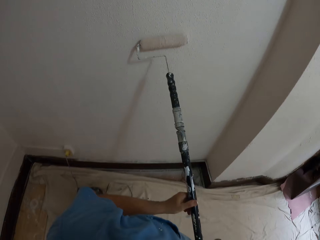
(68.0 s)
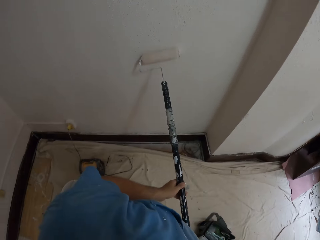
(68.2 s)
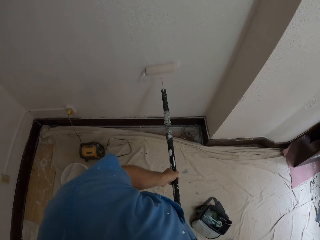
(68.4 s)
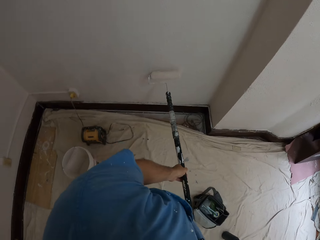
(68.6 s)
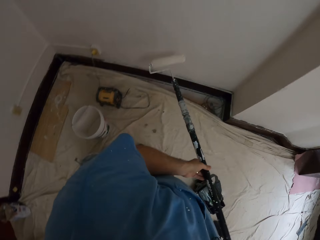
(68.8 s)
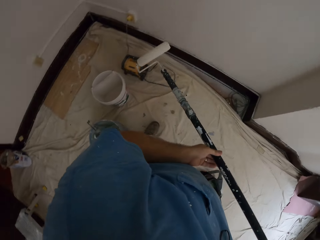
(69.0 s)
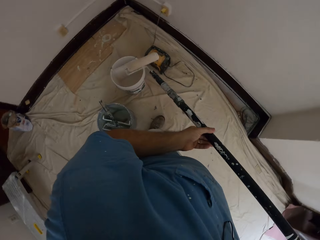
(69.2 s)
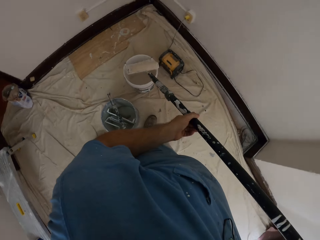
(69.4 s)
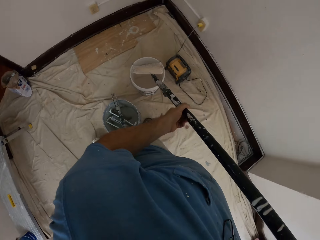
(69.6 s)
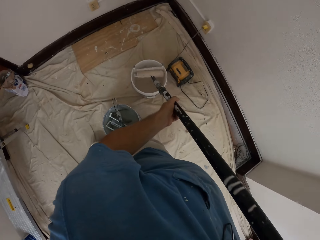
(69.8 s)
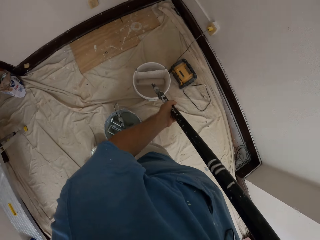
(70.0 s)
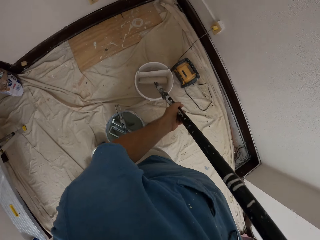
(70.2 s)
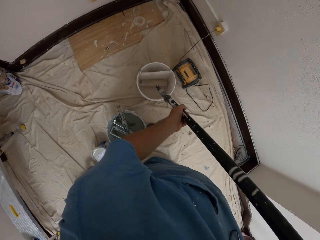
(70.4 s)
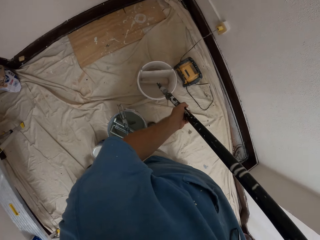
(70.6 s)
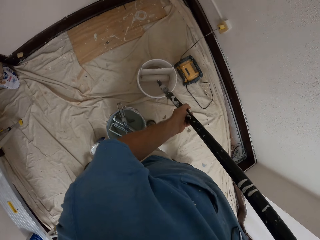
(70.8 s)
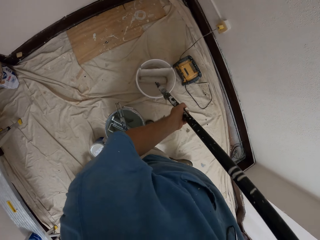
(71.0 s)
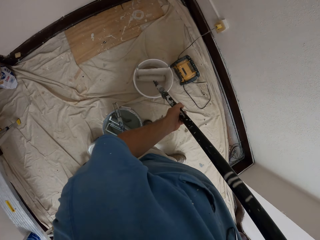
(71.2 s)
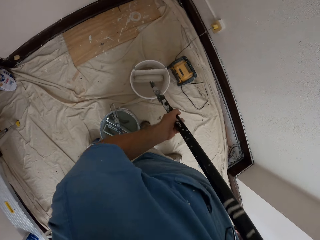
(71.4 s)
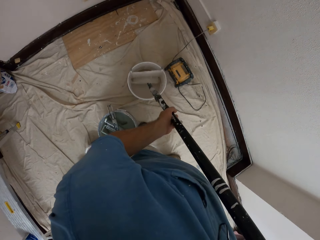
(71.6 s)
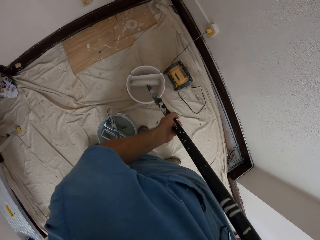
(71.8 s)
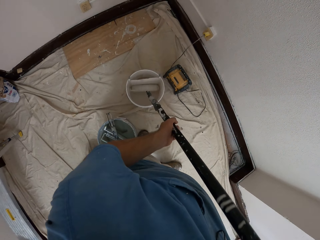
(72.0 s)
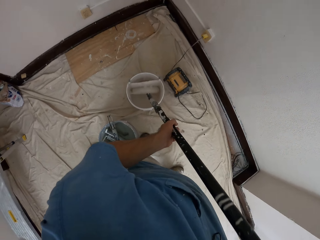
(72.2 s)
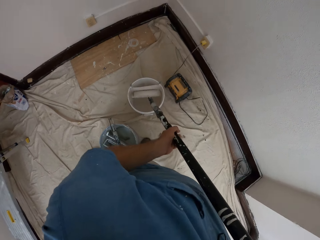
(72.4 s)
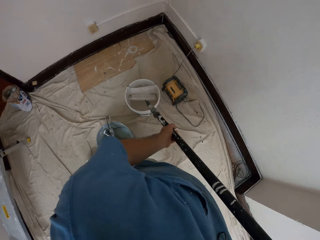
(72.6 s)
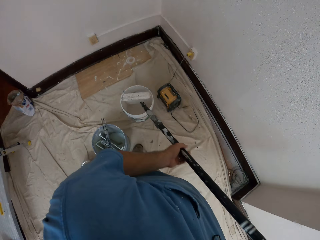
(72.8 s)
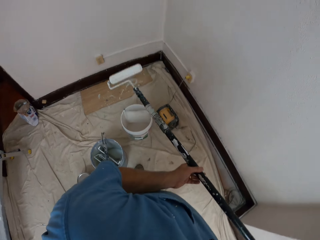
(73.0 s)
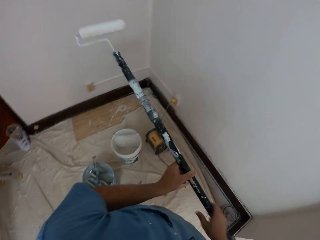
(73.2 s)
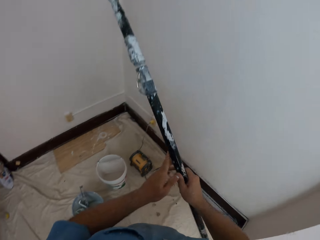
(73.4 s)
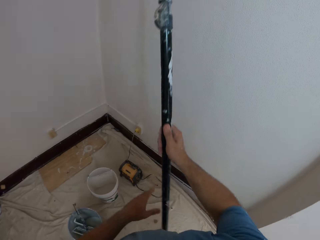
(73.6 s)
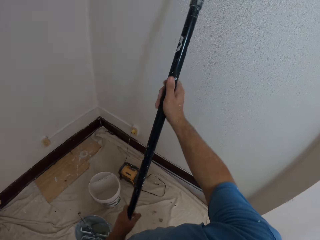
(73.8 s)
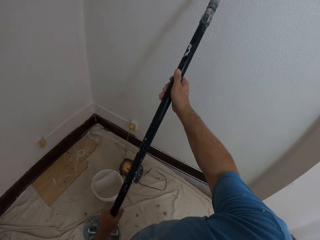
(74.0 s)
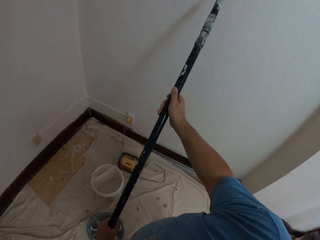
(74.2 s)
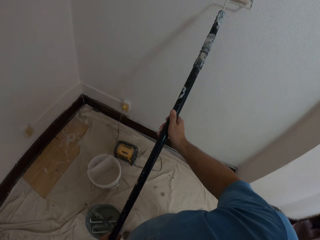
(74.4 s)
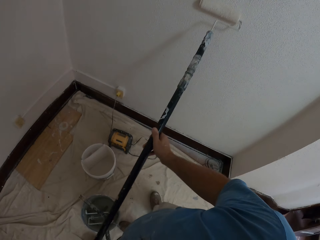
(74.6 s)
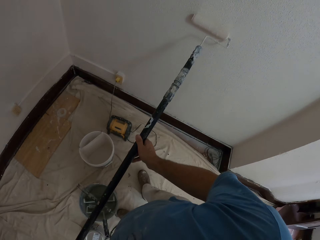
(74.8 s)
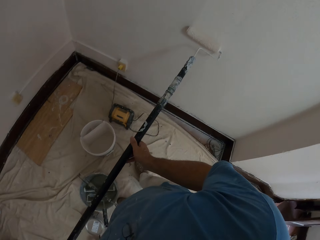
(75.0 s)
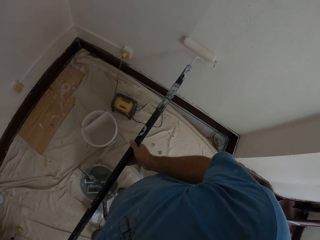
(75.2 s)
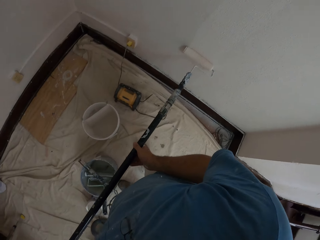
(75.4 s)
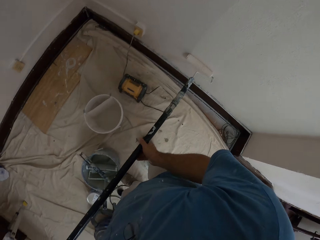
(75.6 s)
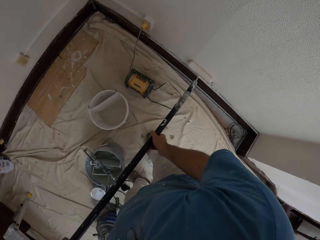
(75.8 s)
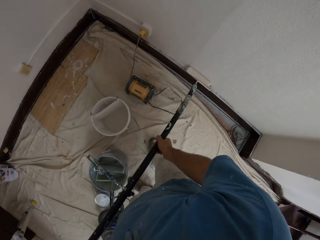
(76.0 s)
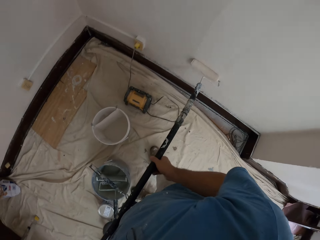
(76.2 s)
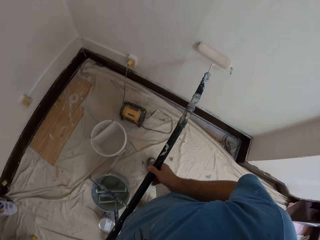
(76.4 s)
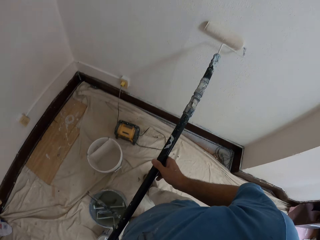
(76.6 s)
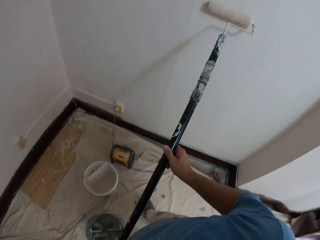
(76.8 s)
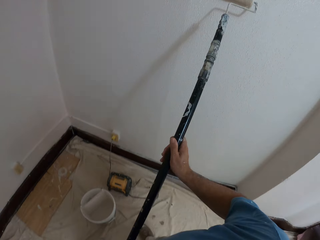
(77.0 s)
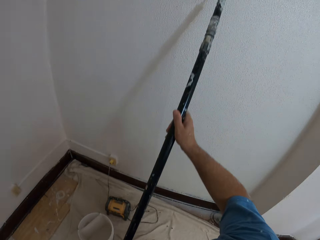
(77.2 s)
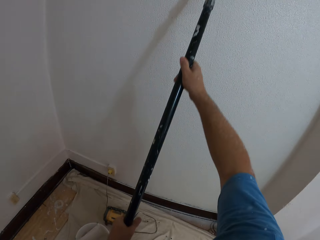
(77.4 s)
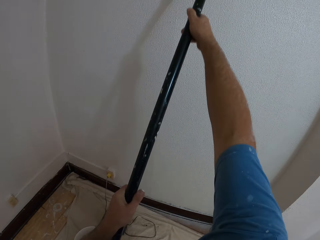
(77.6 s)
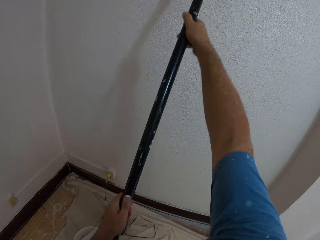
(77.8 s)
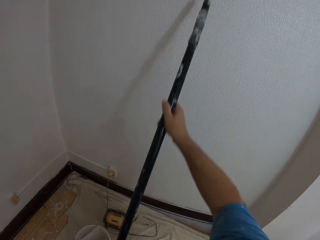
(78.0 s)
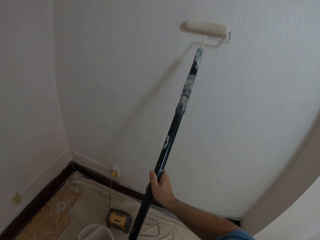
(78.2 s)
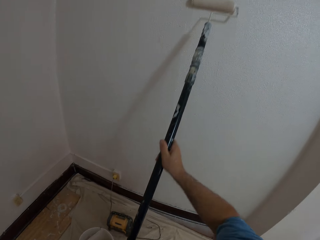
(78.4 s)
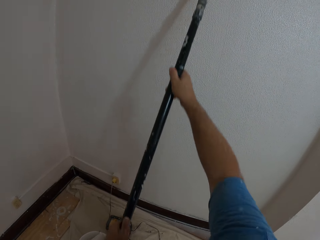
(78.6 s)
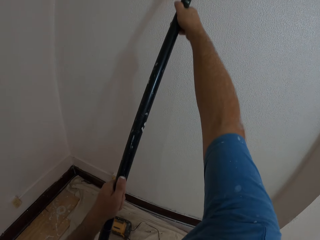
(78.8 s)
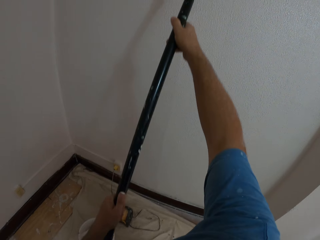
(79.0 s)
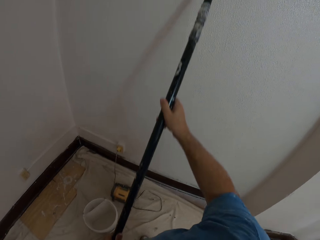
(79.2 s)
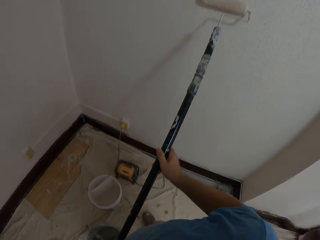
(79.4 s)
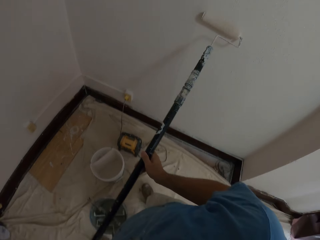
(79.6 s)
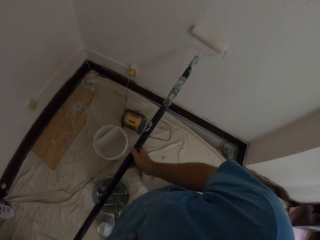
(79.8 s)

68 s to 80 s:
The camera wearer dips the extendable paint roller into the bucket of paint with both hands. They paint the walls with the extendable paint roller in both hands.

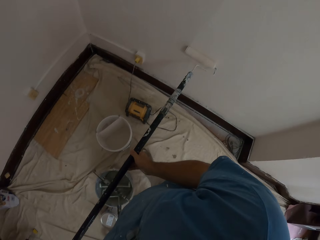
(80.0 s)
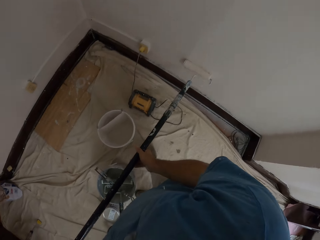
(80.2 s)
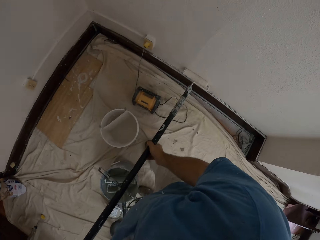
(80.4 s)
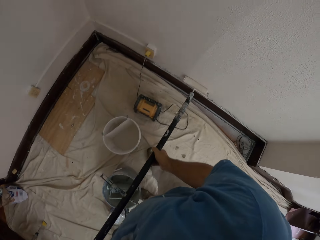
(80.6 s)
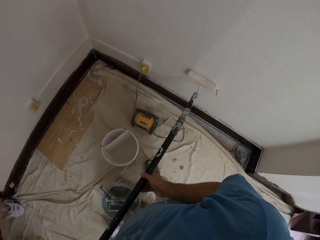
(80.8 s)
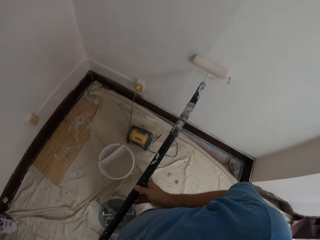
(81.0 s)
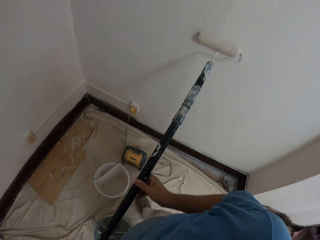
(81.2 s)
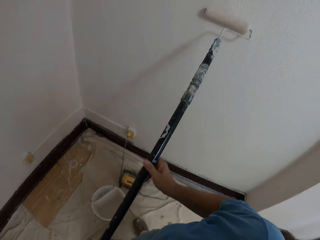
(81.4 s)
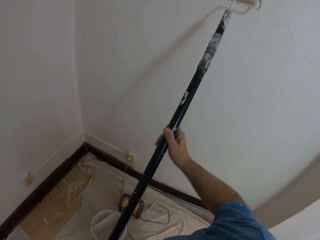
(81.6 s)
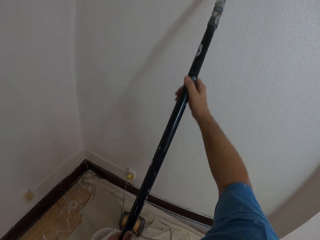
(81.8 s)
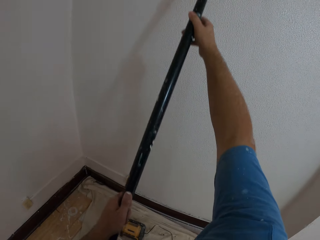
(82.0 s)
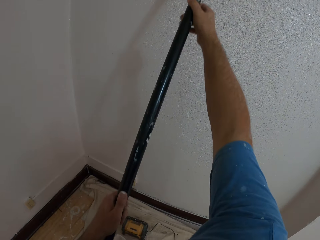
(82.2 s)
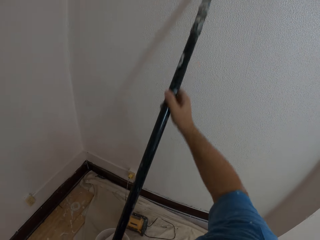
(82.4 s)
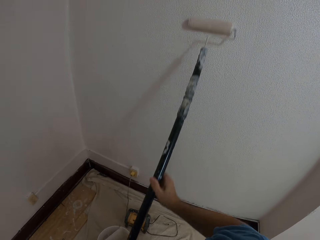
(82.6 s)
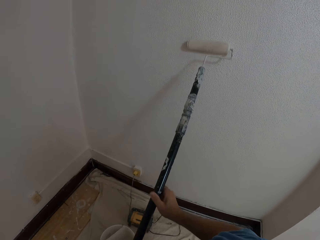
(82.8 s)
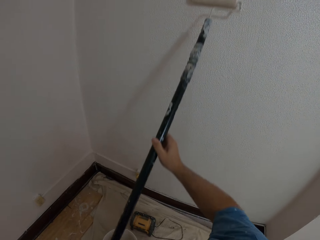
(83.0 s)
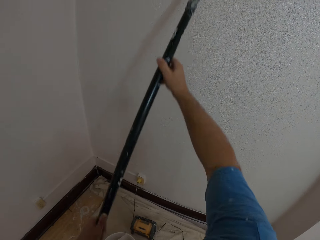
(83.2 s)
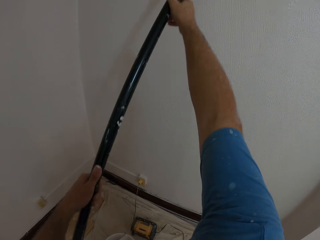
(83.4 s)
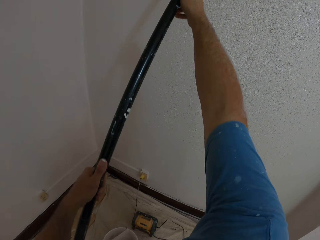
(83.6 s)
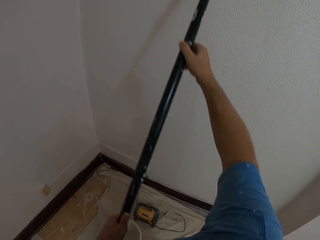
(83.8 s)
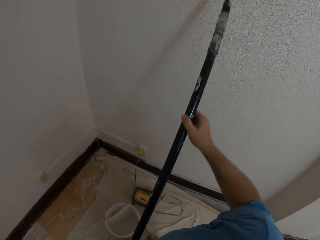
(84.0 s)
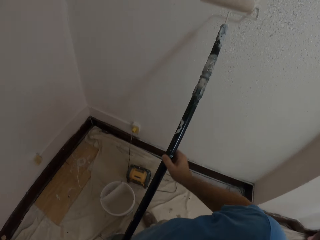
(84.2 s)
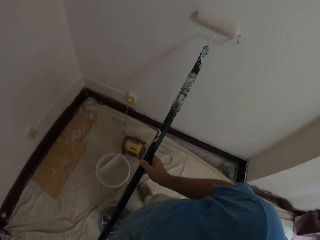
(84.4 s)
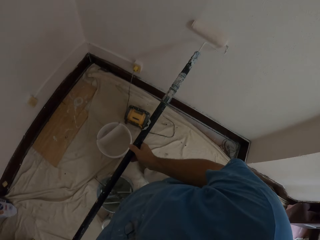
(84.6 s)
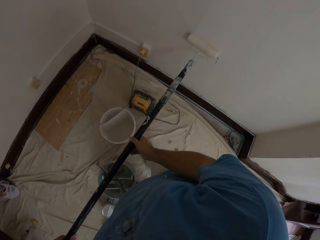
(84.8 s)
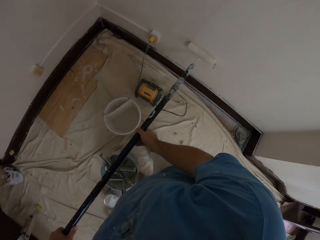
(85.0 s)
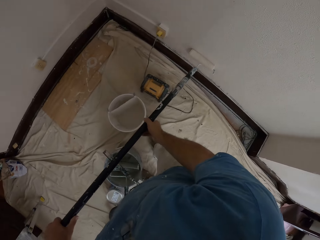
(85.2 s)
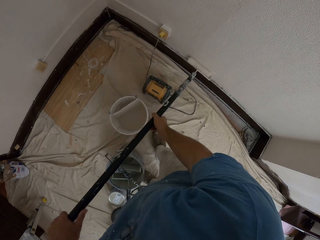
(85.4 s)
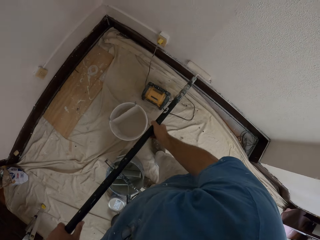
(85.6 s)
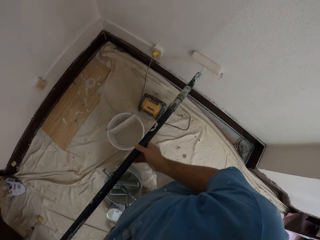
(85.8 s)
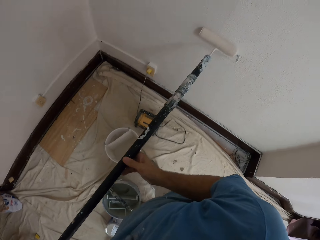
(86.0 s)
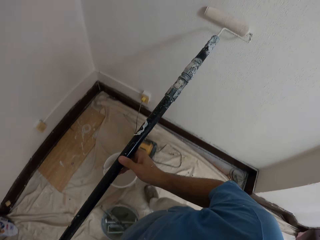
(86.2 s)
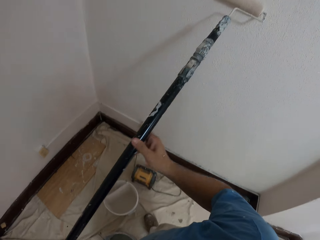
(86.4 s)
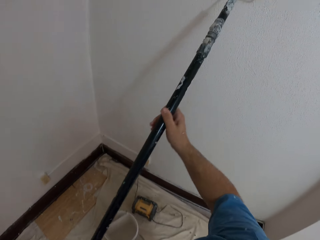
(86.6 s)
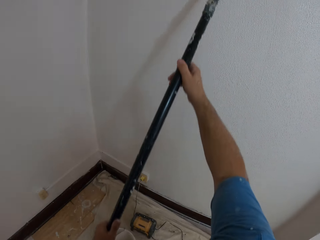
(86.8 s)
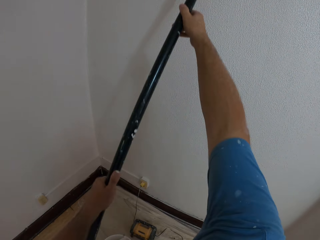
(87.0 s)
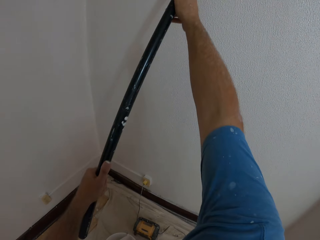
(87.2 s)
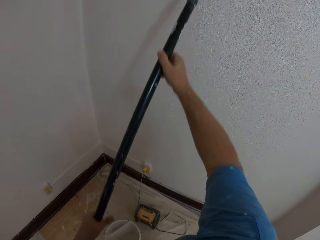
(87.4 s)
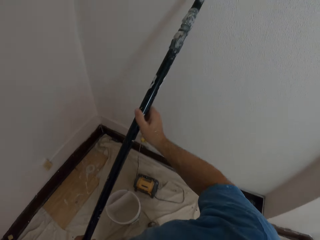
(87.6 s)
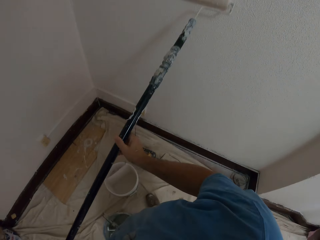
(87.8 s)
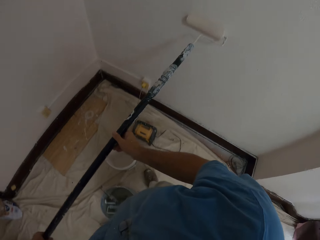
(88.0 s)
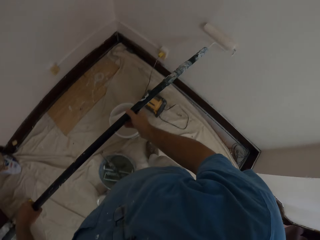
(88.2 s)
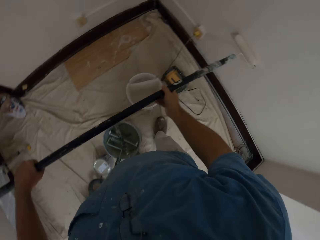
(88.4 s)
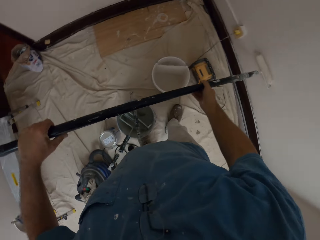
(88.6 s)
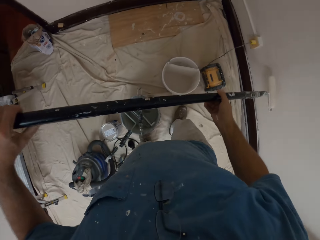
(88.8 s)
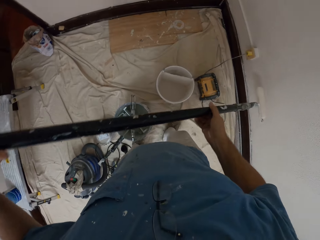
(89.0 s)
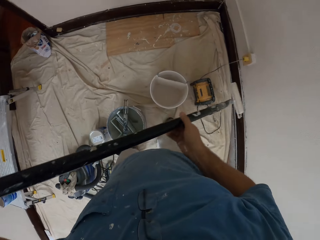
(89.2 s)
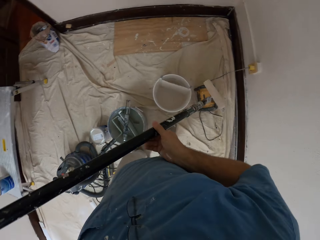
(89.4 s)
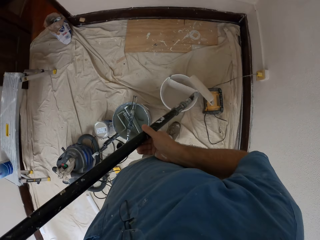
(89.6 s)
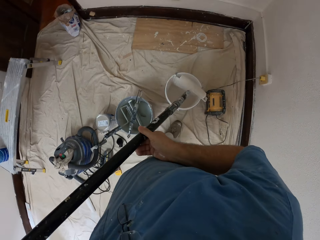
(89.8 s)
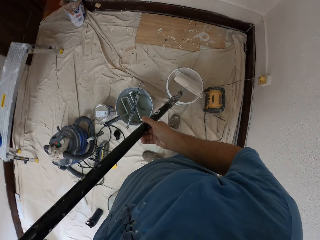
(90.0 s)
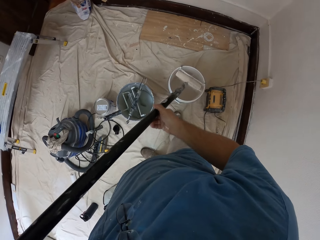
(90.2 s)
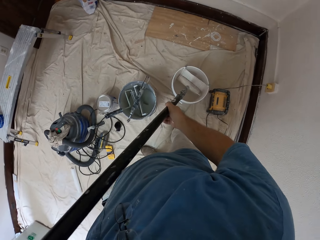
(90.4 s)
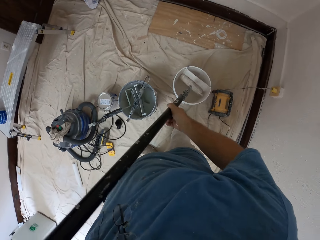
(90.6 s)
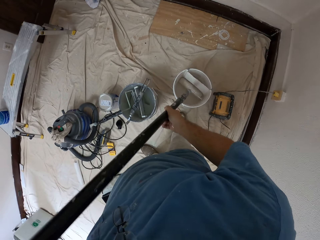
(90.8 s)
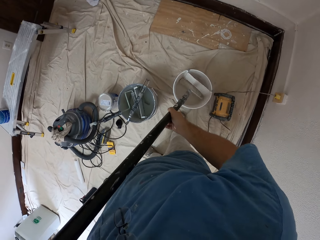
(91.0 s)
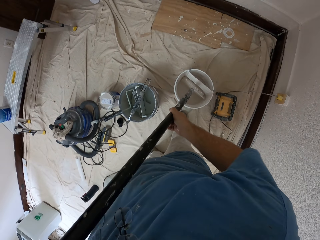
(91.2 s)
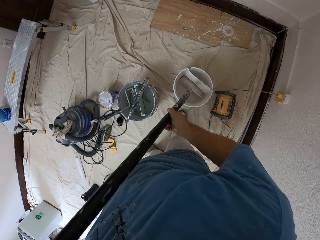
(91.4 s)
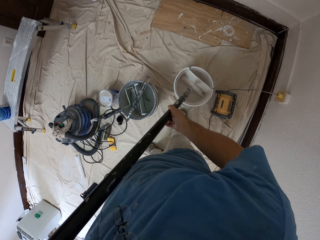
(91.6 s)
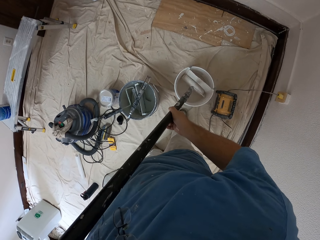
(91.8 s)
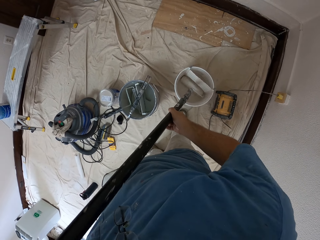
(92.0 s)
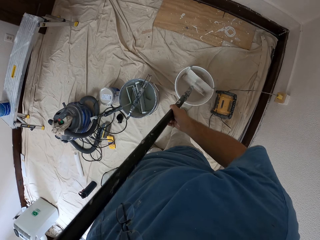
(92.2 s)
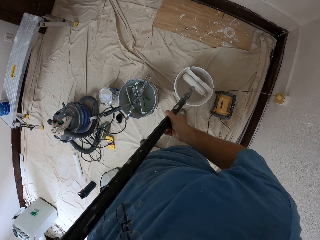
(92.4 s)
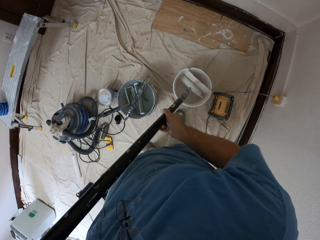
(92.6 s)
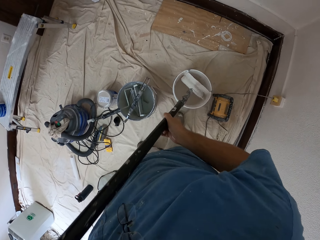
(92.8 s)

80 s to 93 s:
The camera wearer dips the extendable paint roller into the bucket of paint with both hands.
